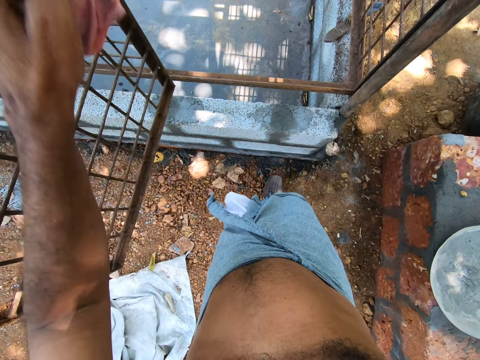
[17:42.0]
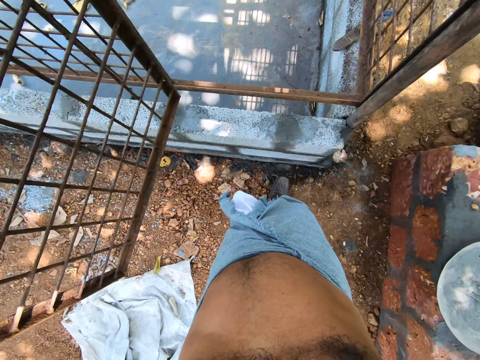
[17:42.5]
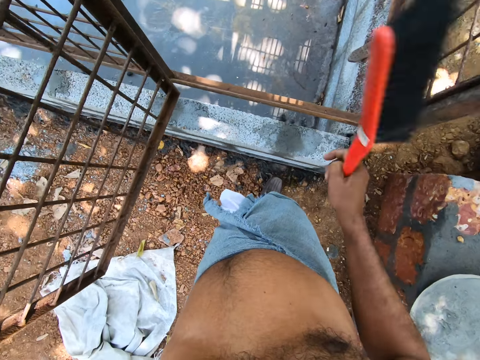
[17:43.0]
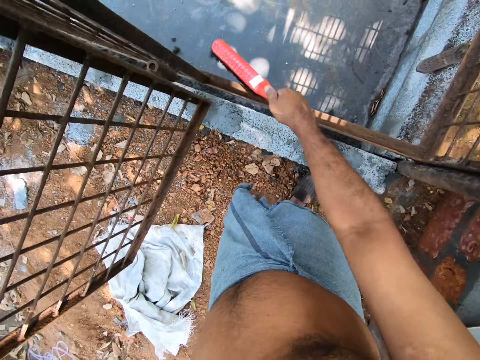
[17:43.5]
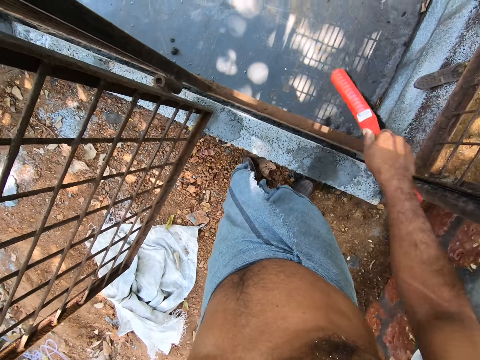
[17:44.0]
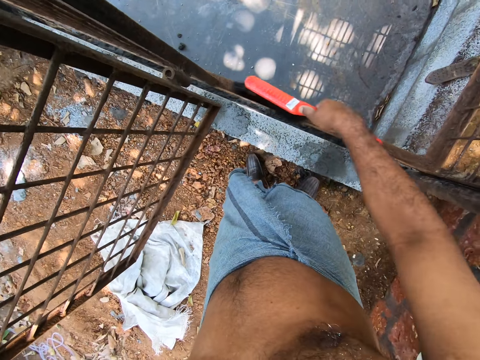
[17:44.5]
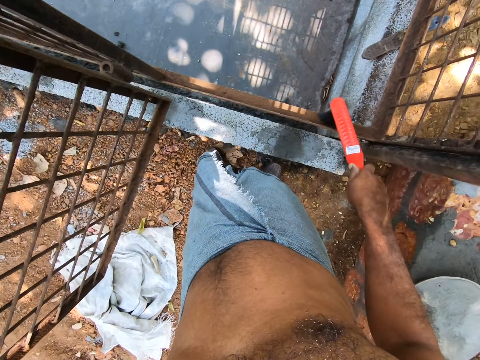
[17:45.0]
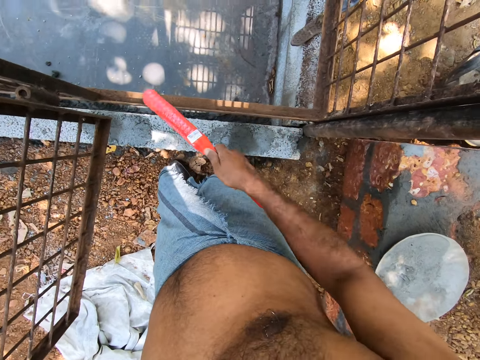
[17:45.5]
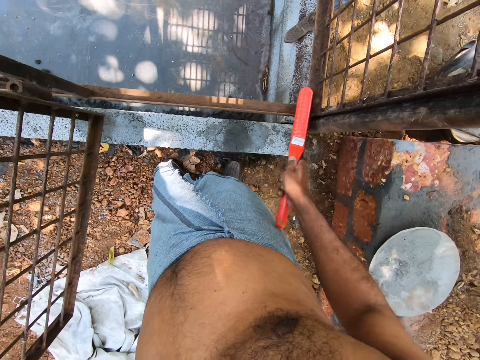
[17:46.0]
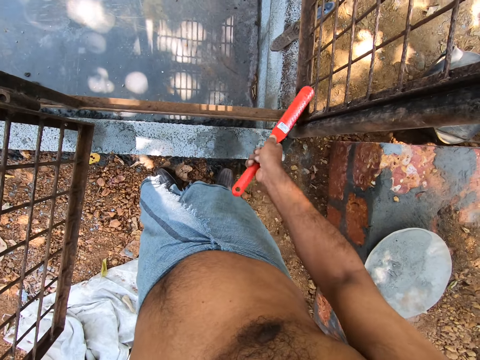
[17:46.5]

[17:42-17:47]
The camera wearer cleans the iron cage or wire mesh with the brush in his right hand.

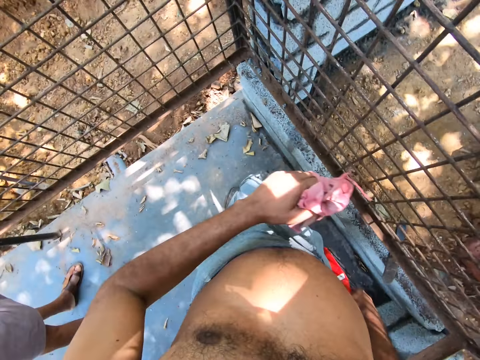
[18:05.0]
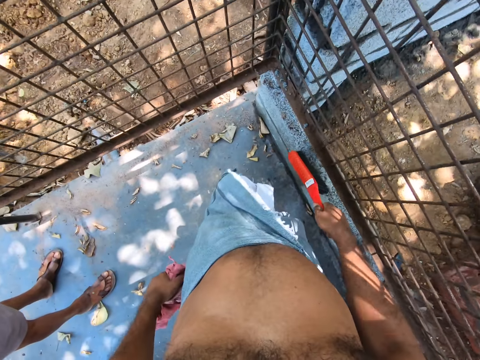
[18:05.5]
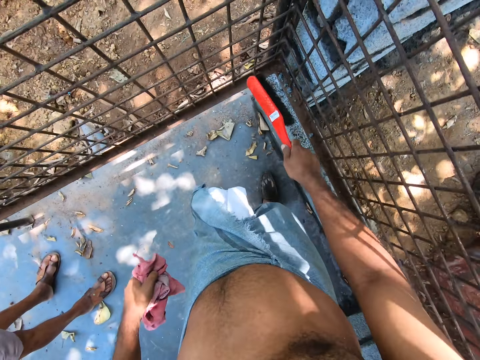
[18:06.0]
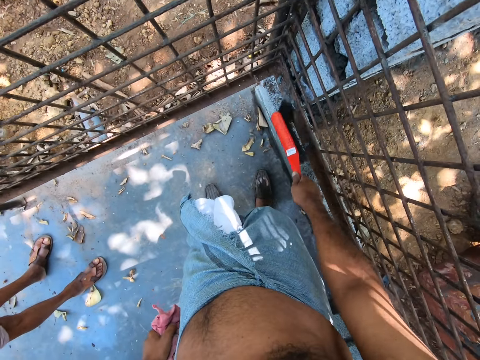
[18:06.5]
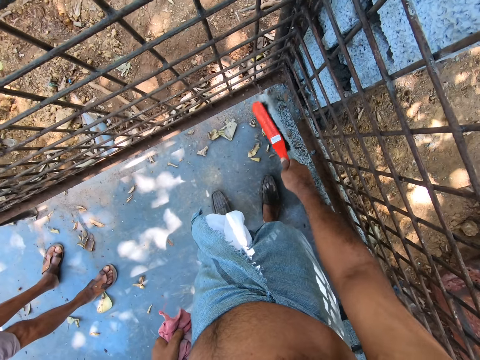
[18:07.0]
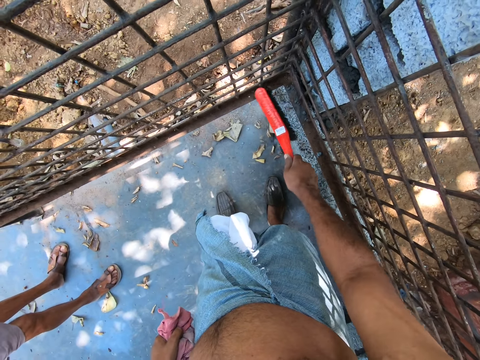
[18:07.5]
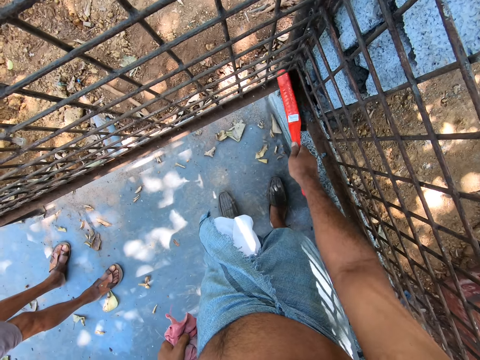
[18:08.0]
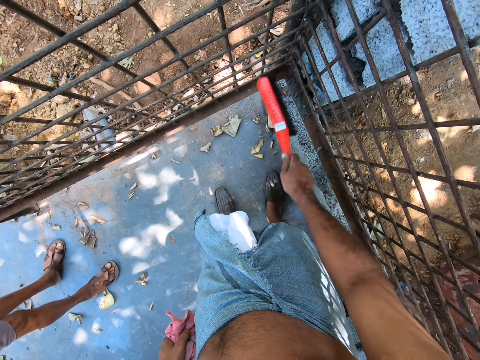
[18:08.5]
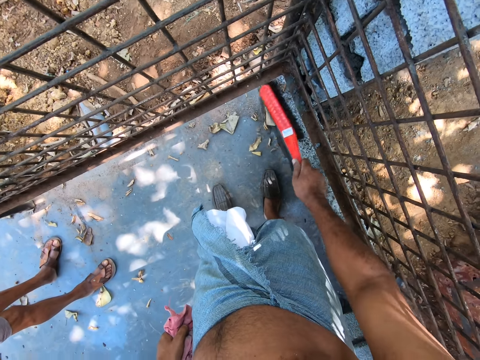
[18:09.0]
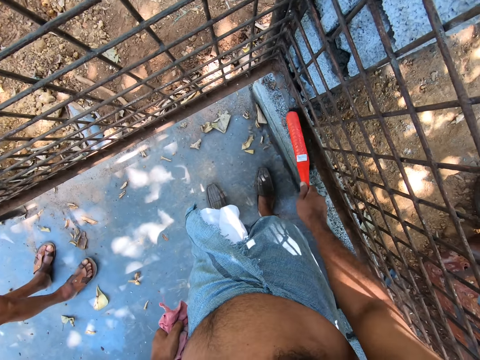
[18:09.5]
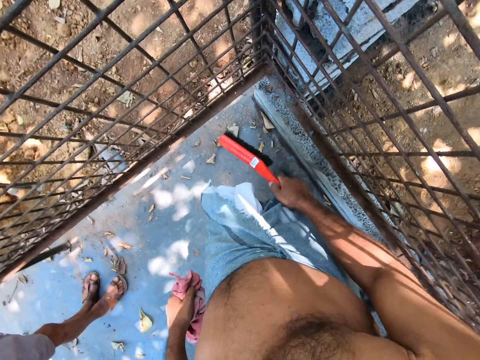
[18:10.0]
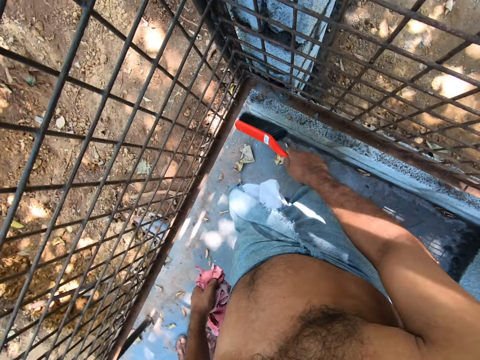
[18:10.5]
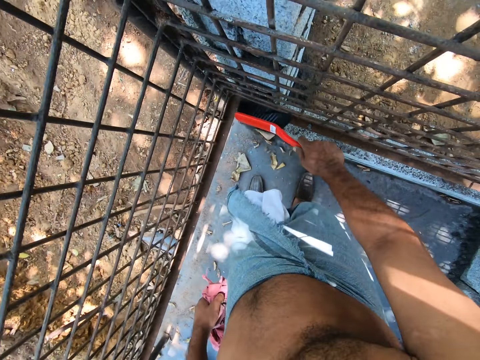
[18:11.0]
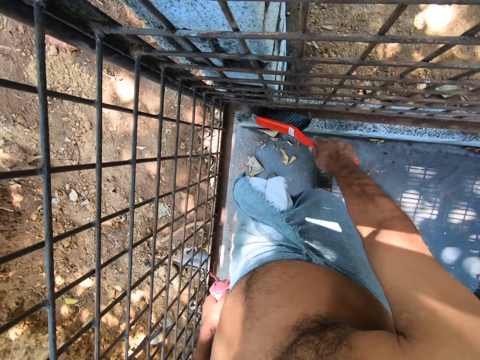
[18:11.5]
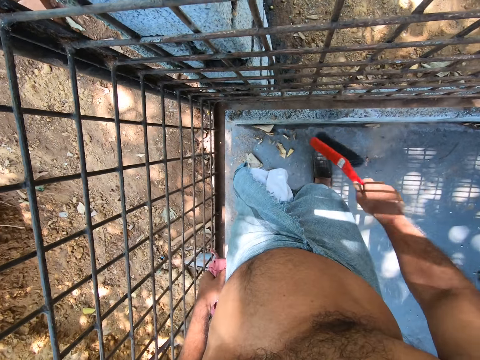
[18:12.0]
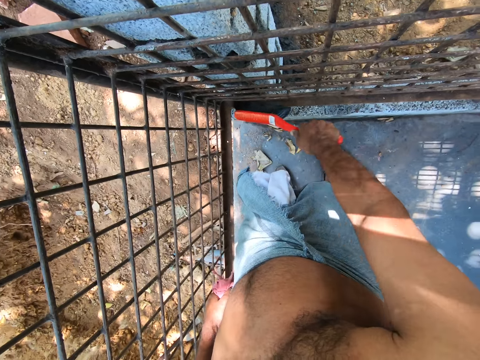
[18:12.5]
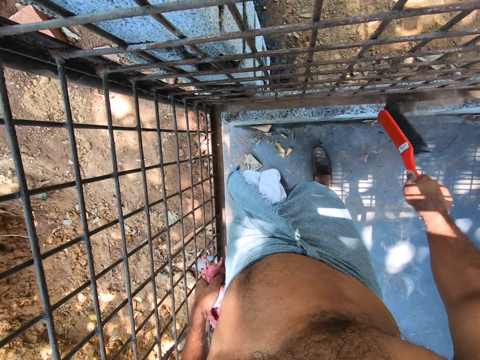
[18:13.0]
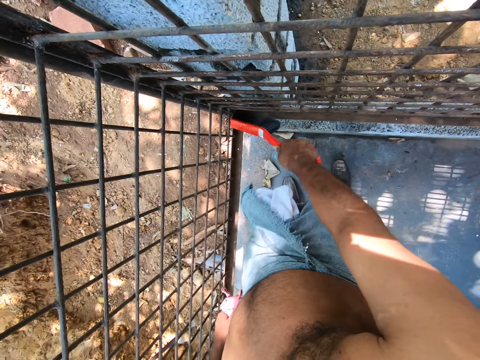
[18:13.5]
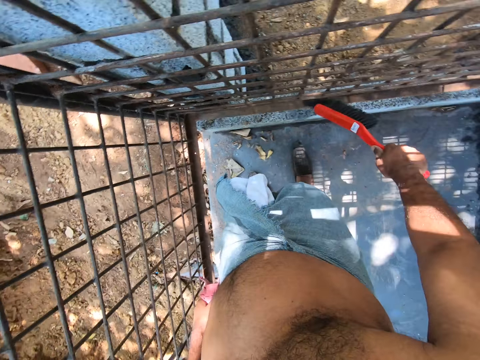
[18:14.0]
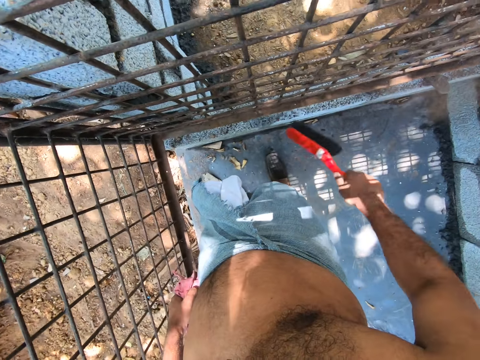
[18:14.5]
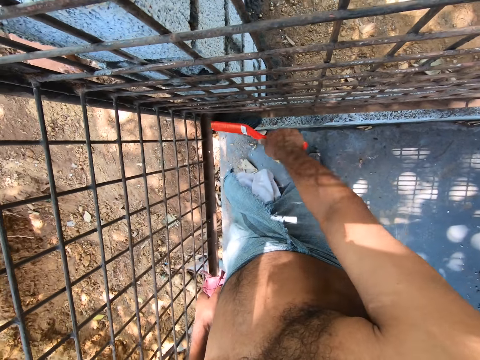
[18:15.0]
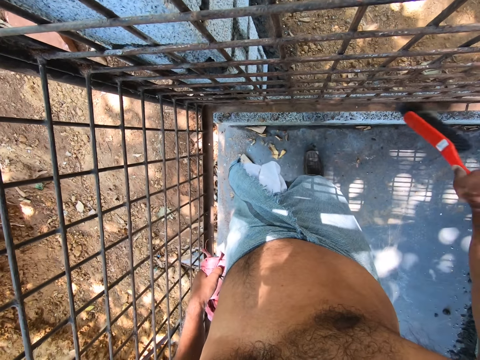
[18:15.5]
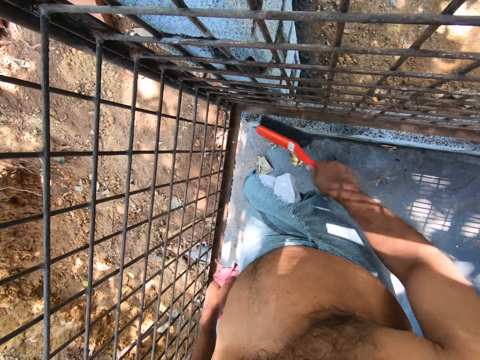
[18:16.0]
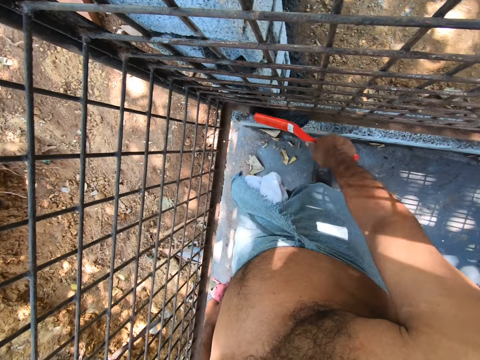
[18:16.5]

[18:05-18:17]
The camera wearer cleans the iron cage or wire mesh with the brush in his right hand.

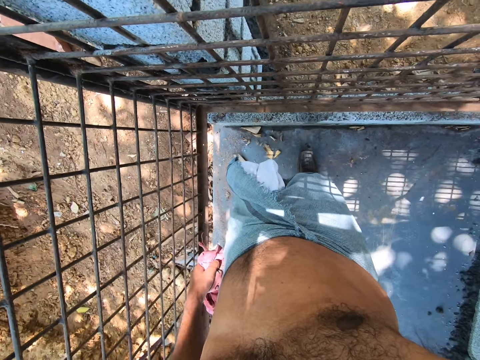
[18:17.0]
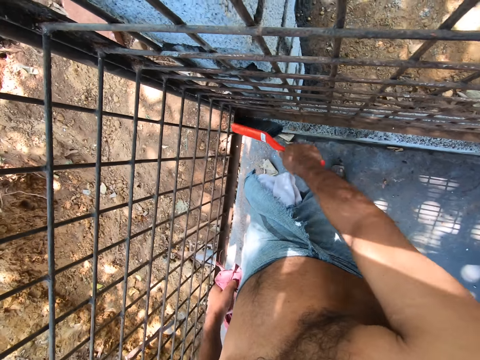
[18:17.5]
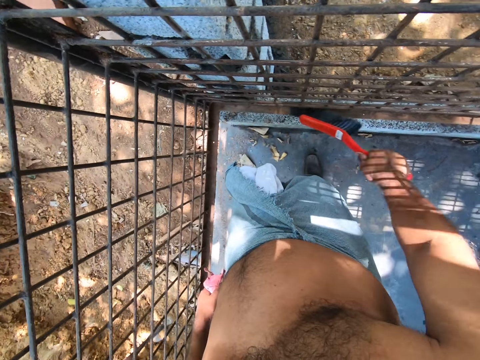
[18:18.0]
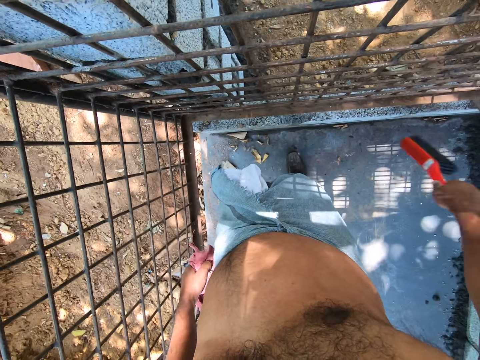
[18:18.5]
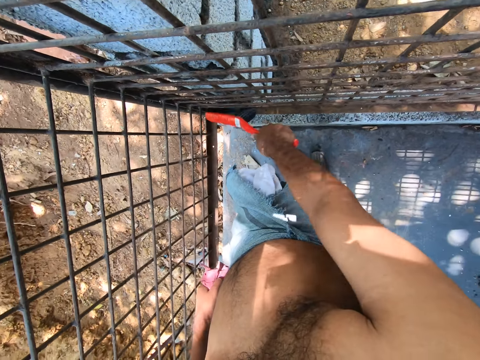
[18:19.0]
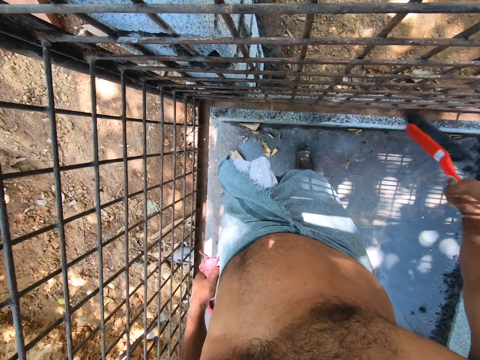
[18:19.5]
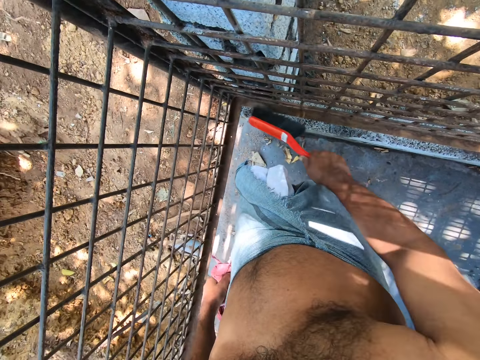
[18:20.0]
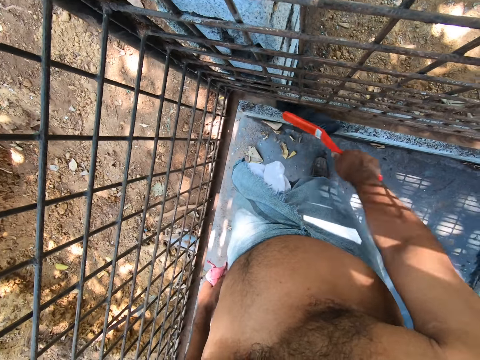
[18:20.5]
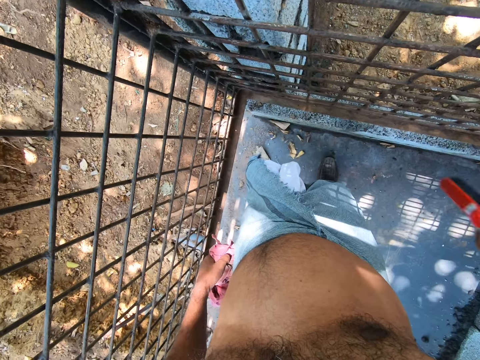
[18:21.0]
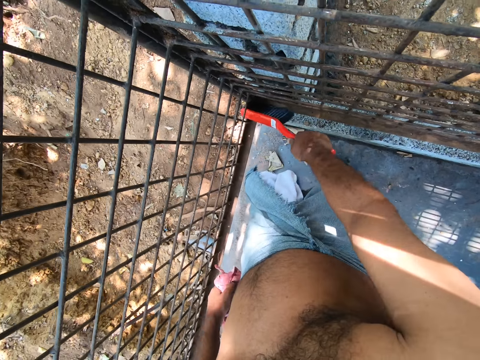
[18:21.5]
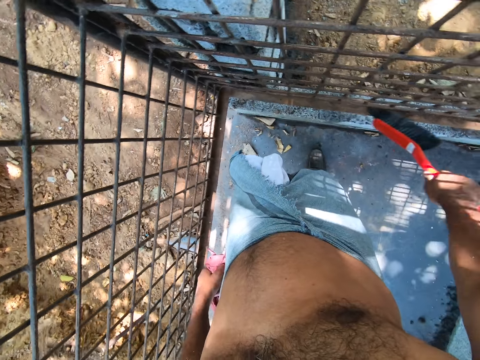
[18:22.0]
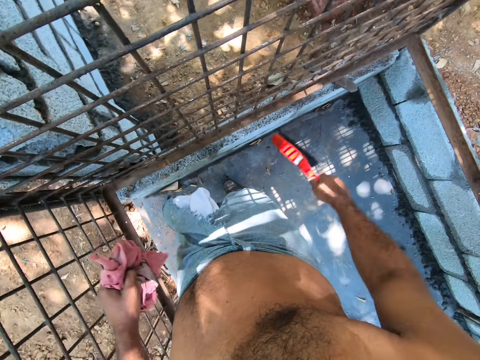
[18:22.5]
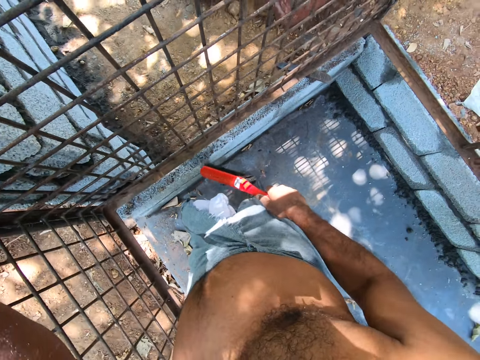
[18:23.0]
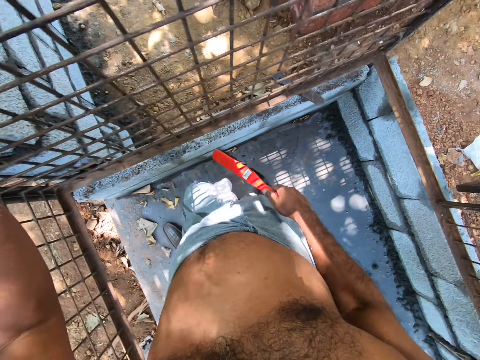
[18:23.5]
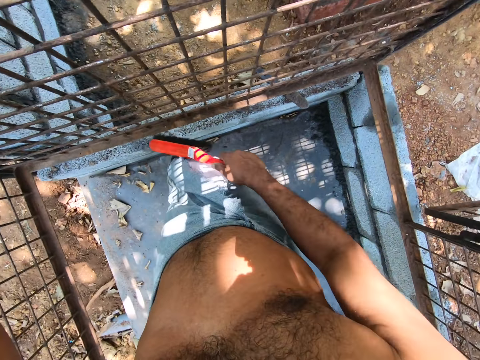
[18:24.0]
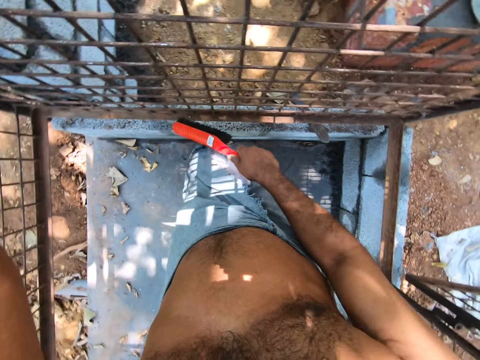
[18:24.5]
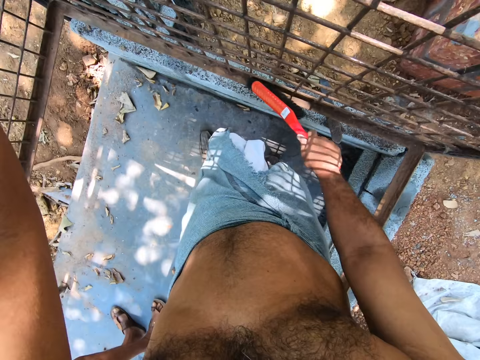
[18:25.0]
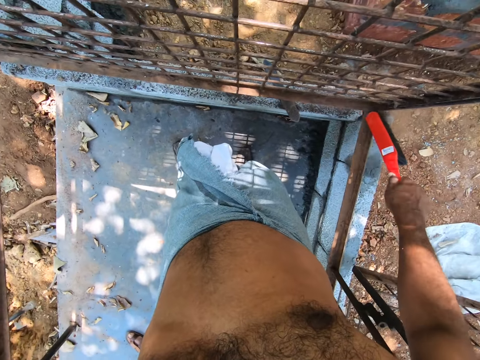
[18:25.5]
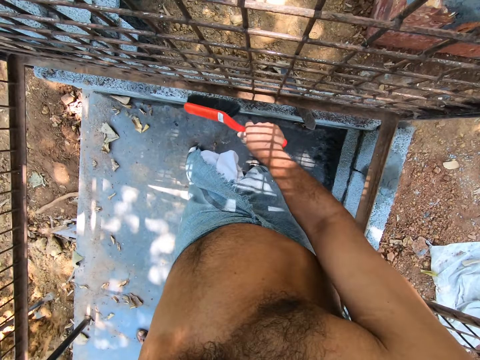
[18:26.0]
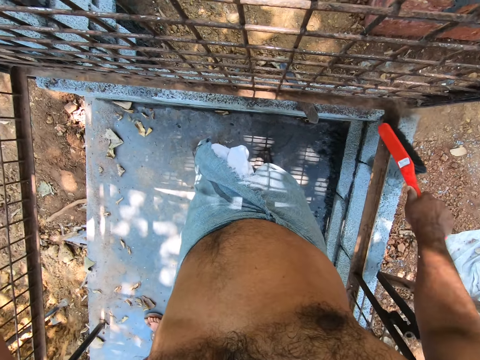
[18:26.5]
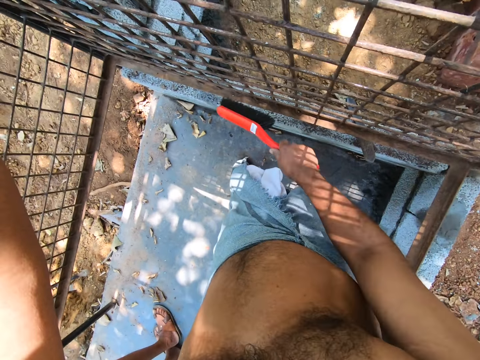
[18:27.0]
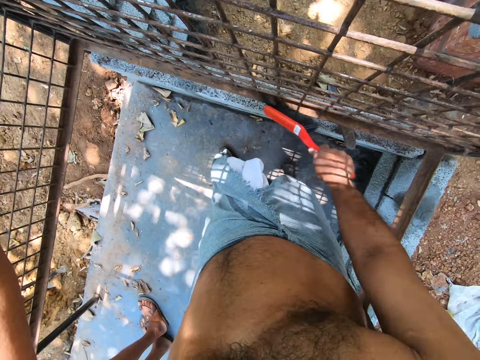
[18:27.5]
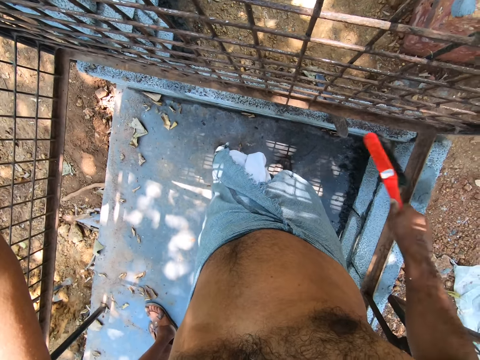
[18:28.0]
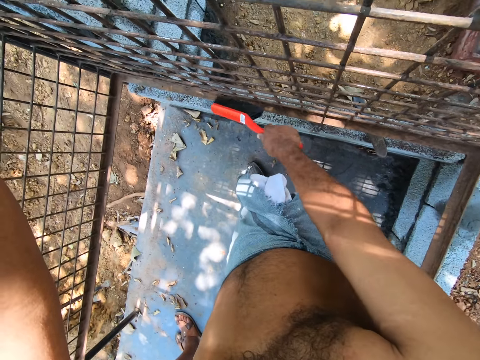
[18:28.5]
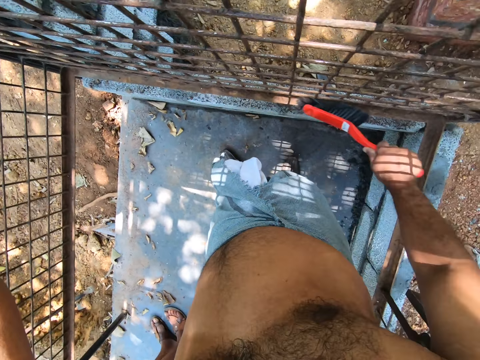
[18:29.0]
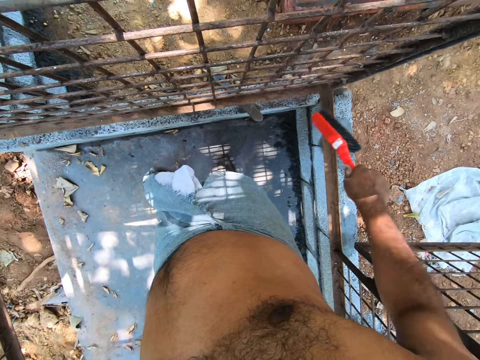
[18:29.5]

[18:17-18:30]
The camera wearer lifts up his hand. He holds the wire mesh and wipes off the dirt with the wire mesh.
